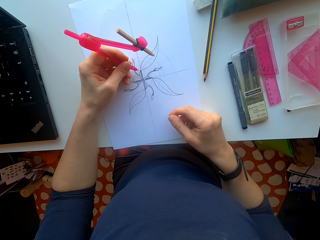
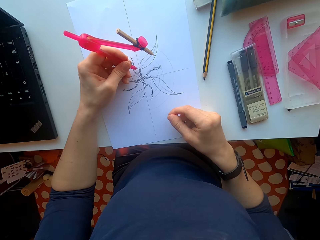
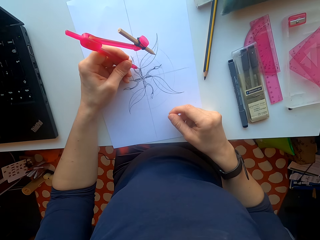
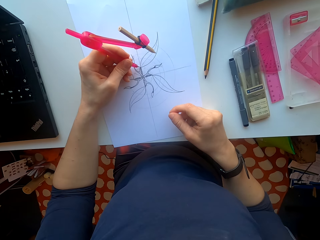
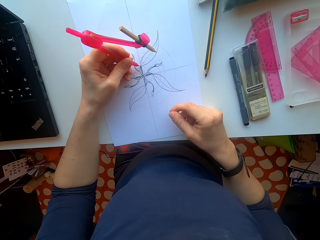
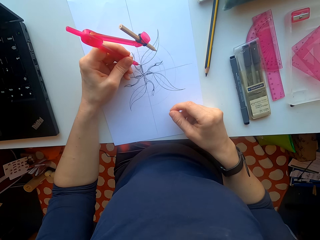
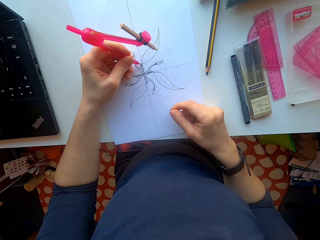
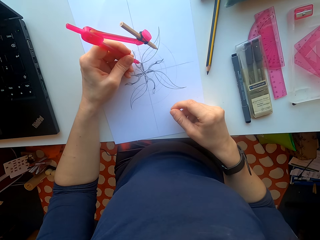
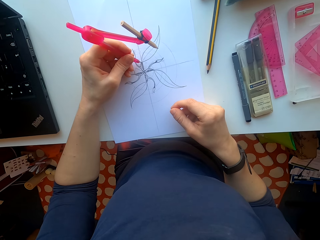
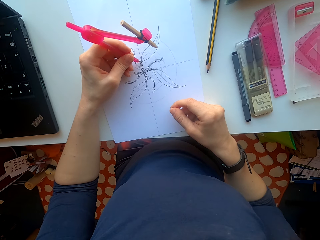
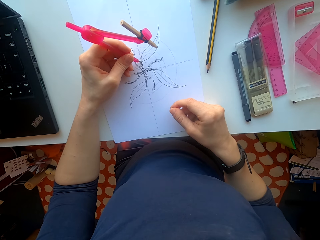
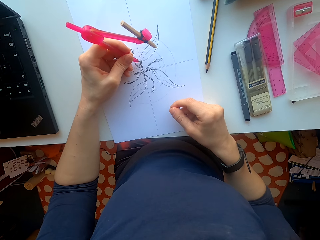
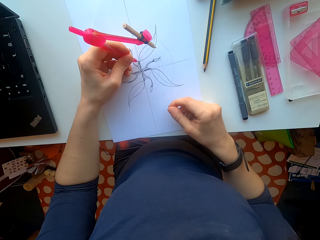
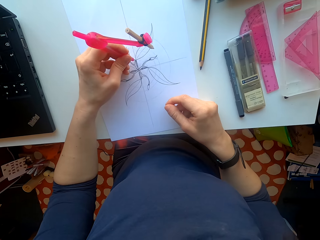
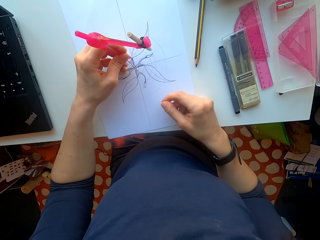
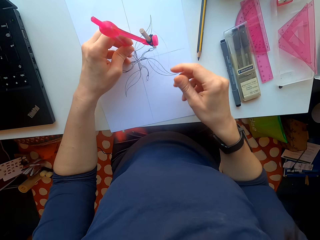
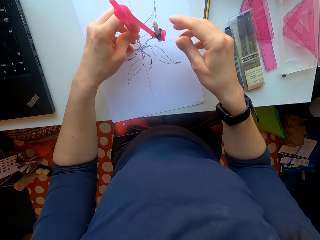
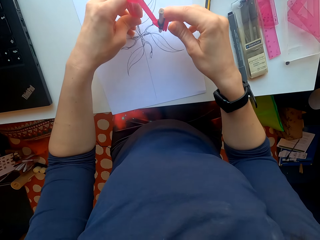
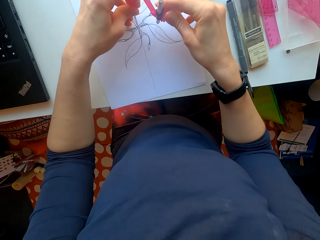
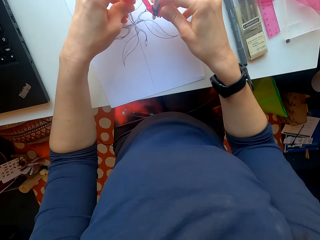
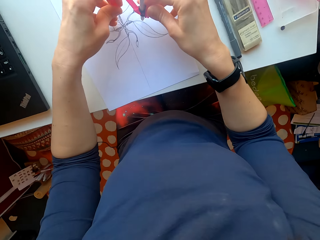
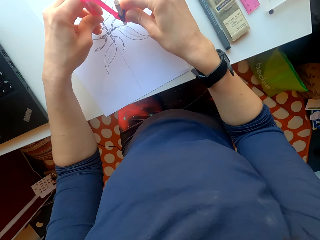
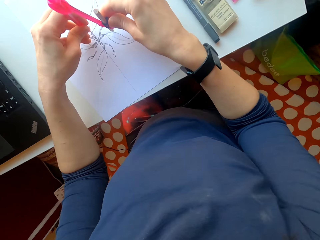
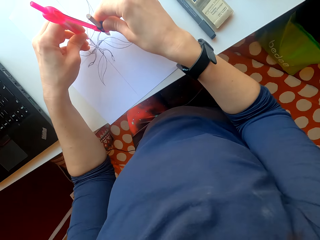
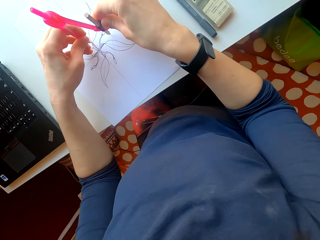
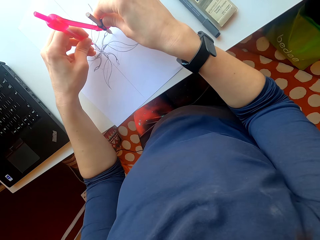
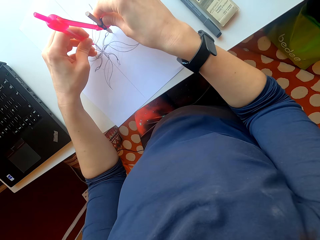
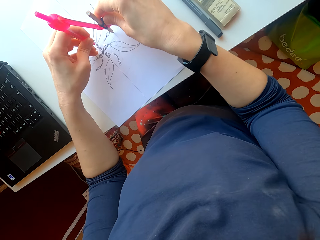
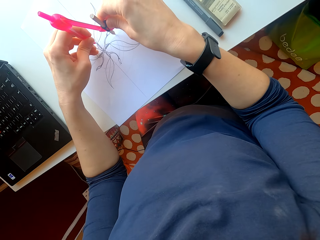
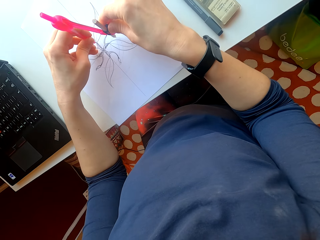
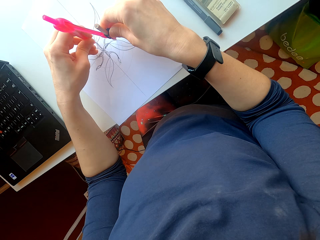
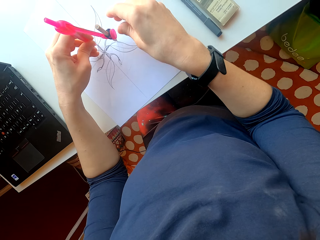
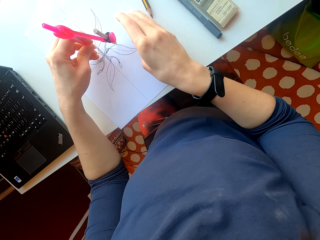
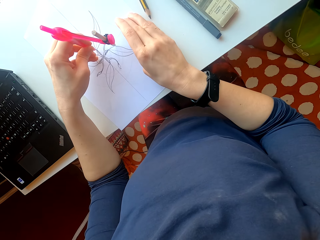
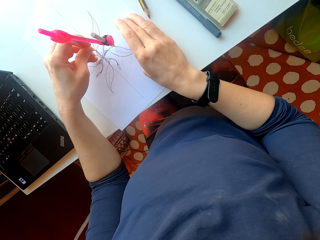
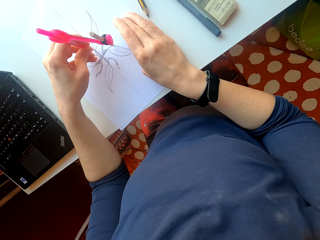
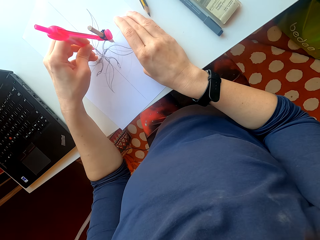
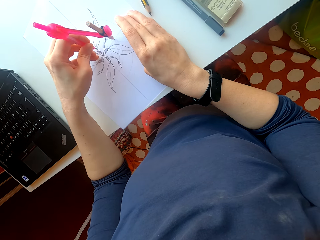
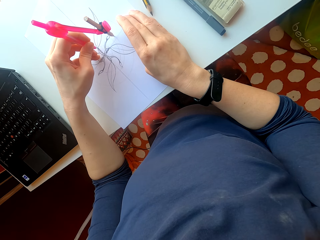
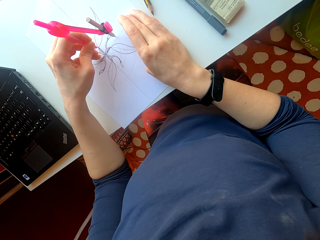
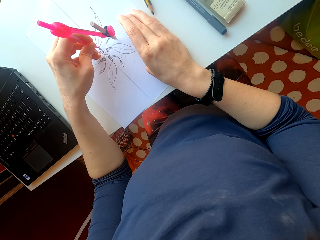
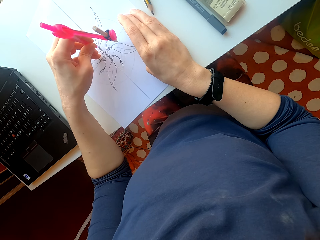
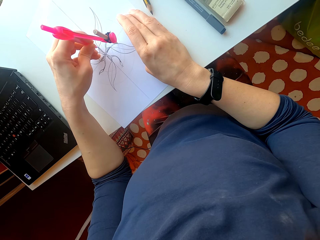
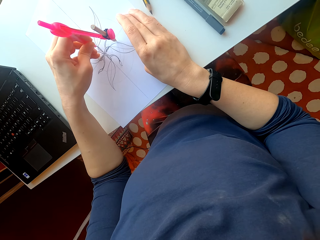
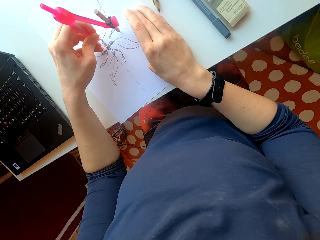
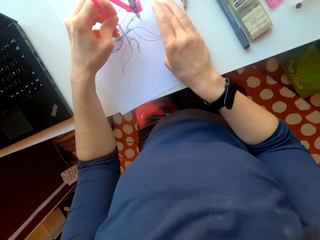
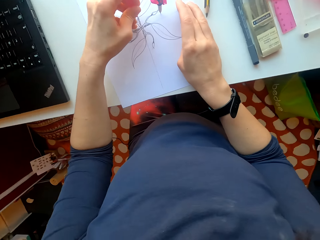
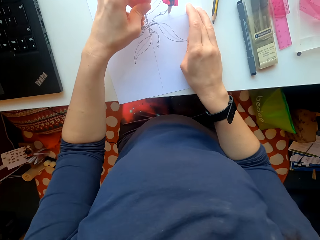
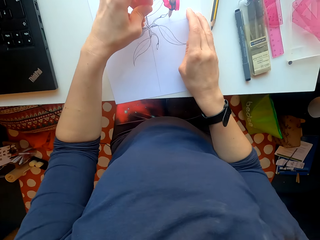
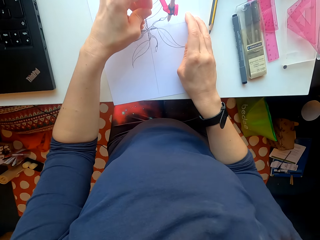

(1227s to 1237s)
The camera wearer draws with the divider. They put the compass on the paper. They draw on the paper using the compass and the pencil.

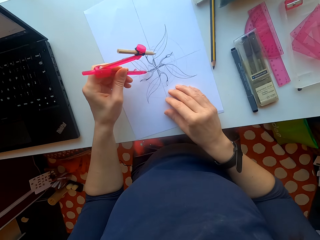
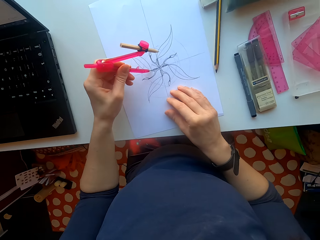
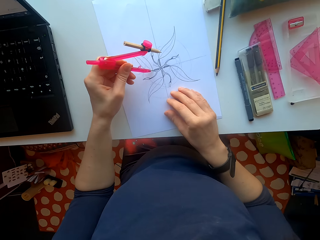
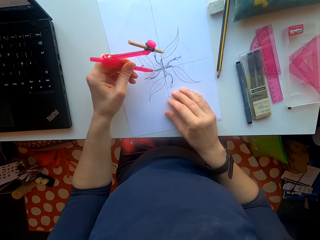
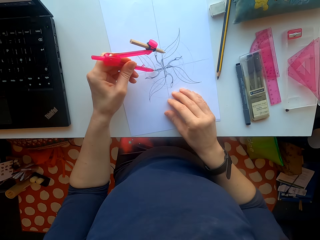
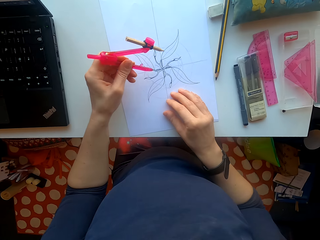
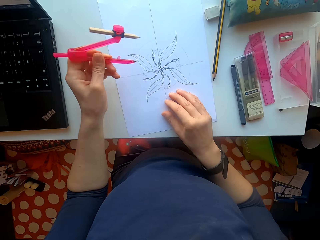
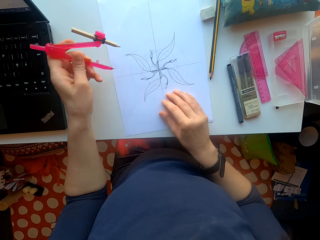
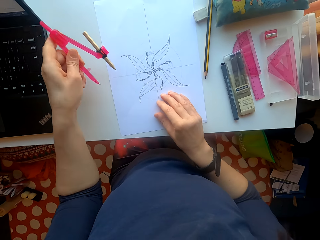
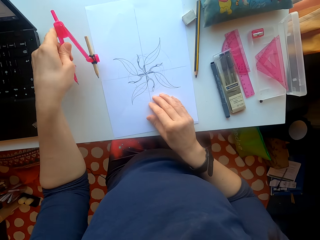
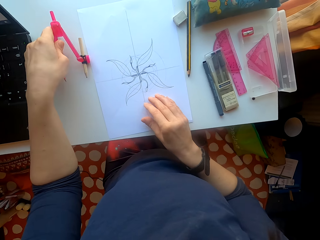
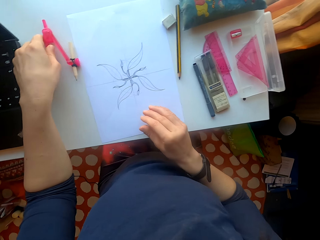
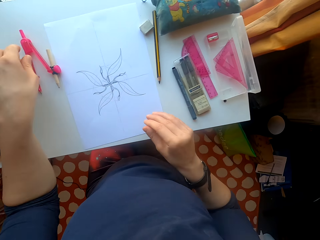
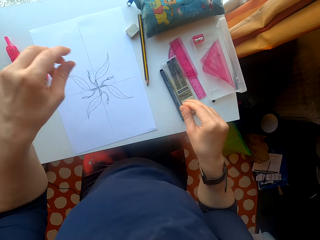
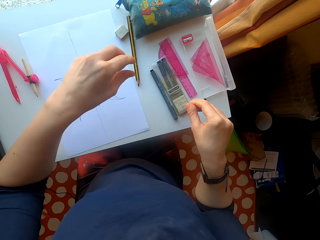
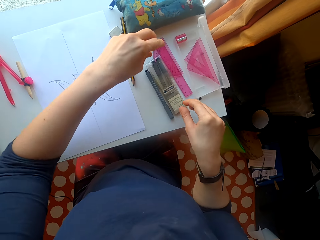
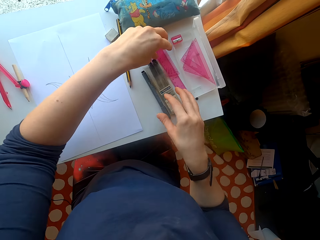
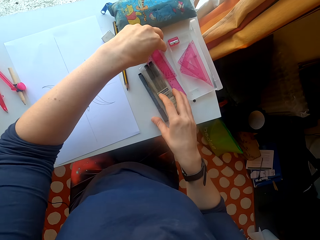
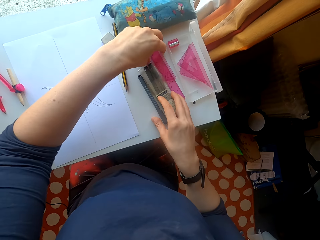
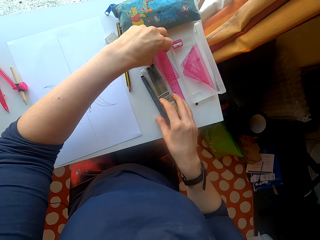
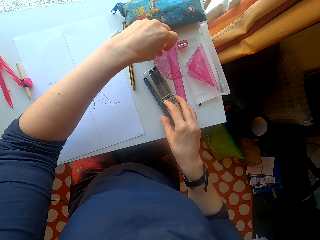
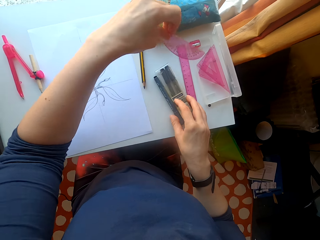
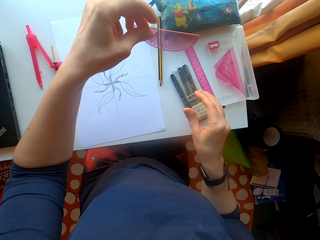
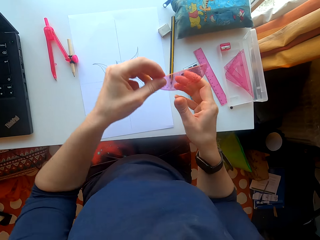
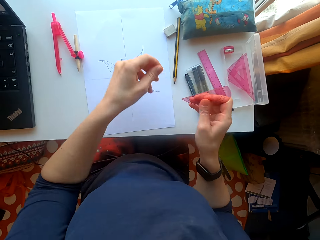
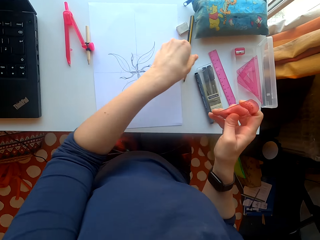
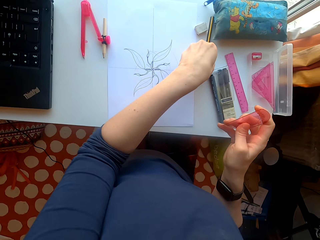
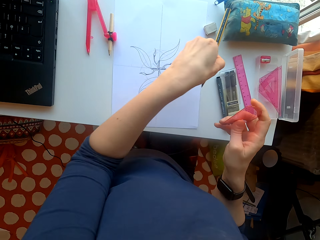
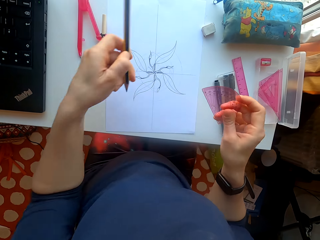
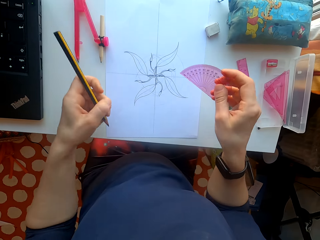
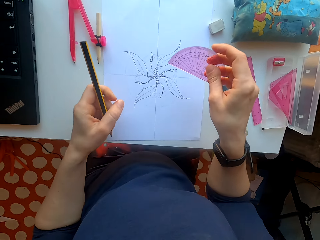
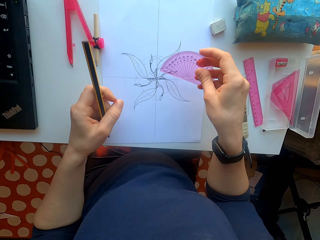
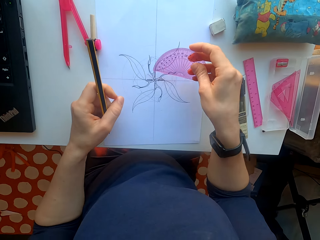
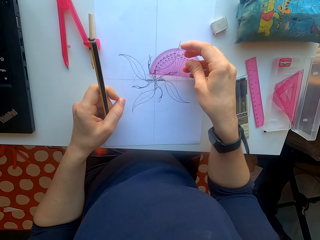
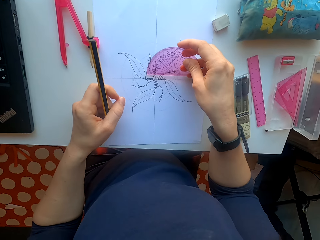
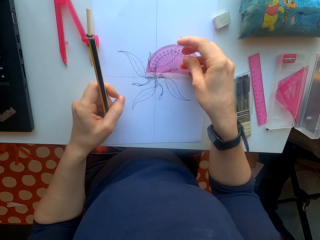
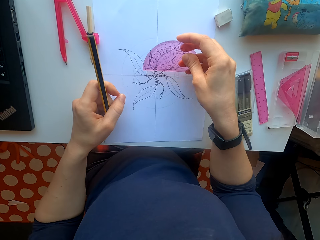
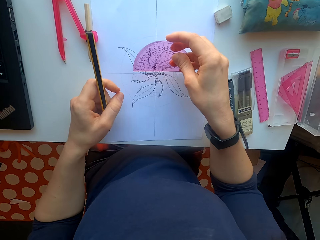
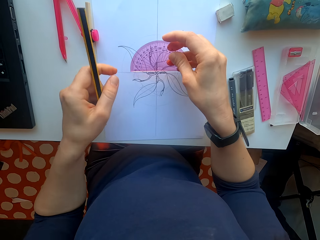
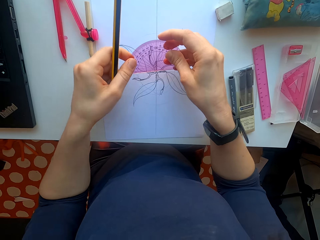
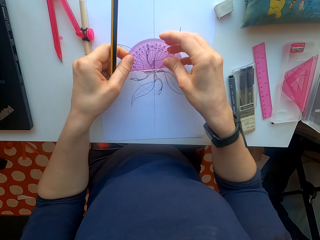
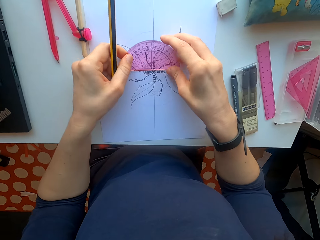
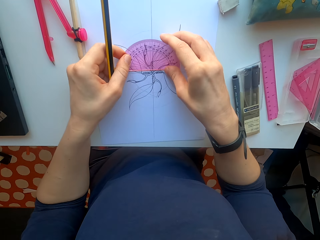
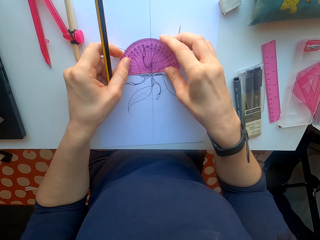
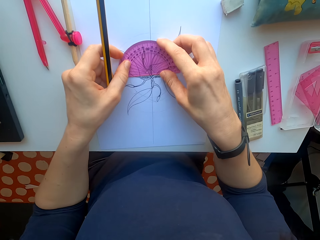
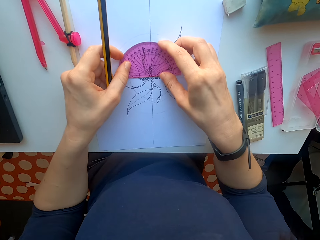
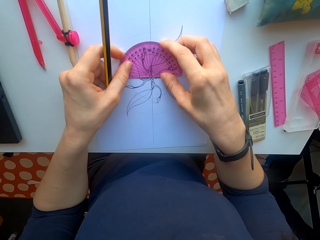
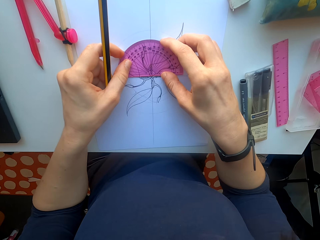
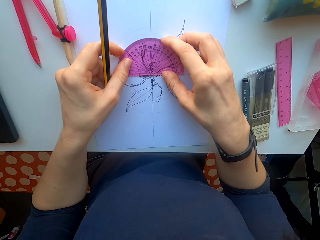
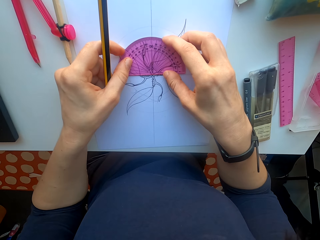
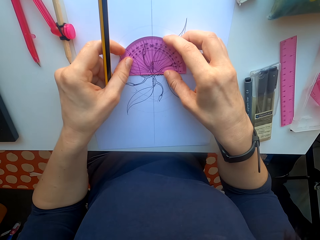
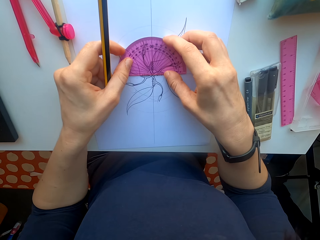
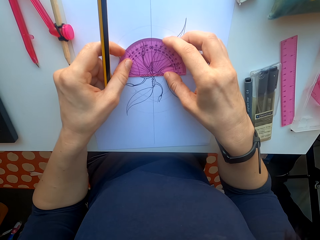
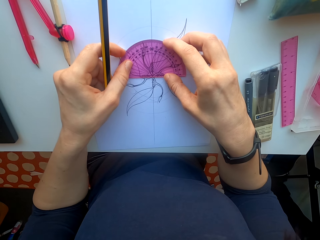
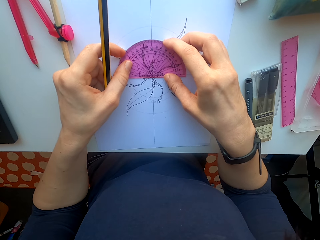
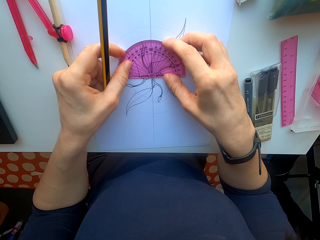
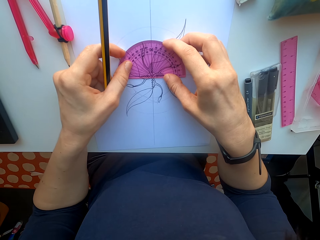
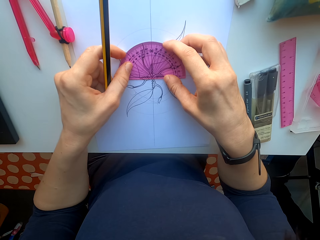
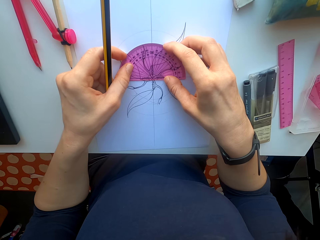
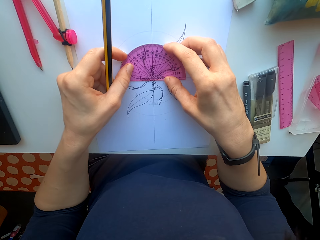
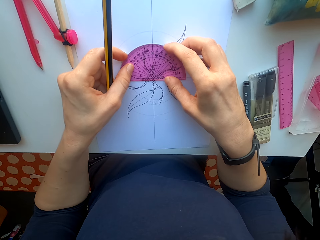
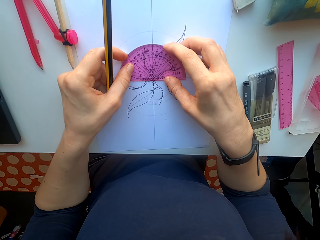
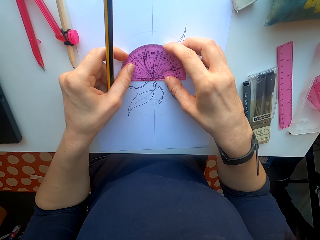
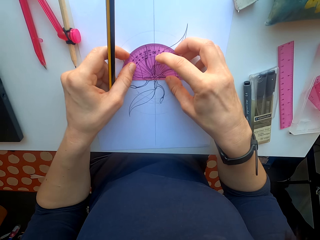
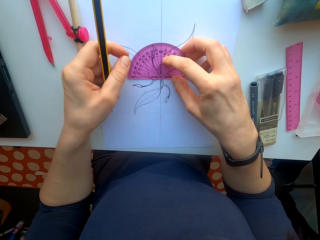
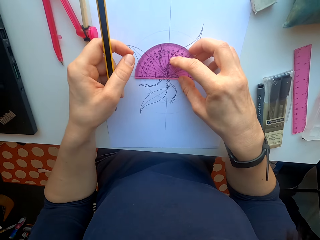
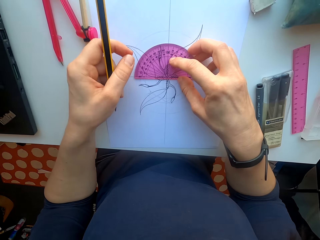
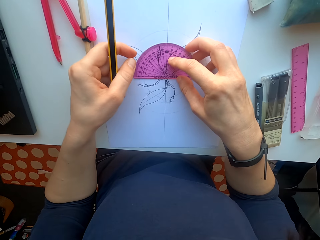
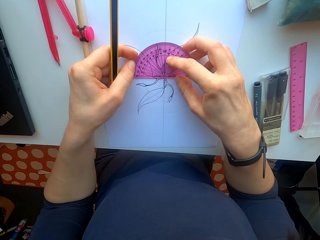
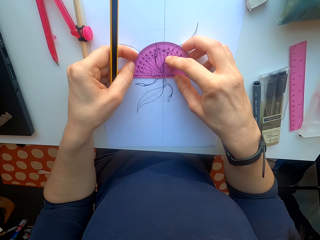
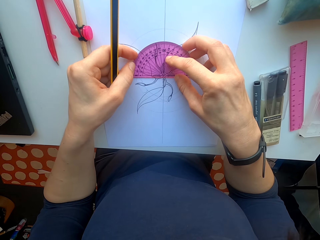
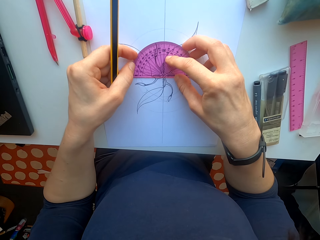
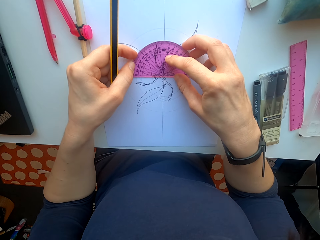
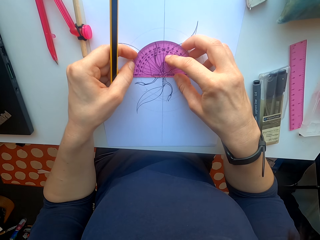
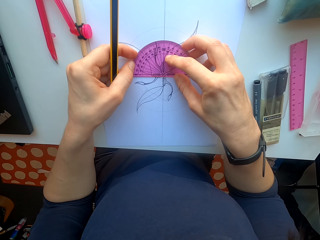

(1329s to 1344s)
The camera wearer drops the compass on the table. They pick up a protractor. They pick up the pencil. They measure using the protractor. They put the protractor on the paper.
